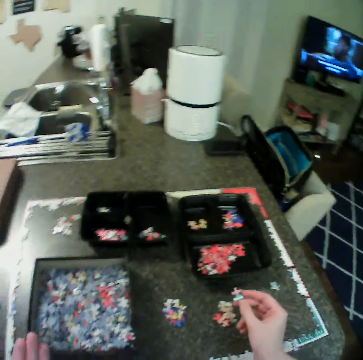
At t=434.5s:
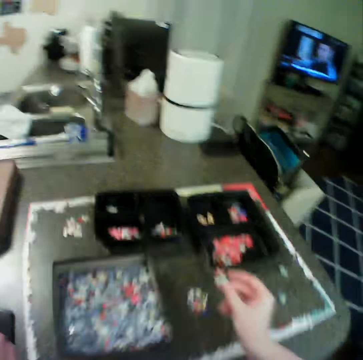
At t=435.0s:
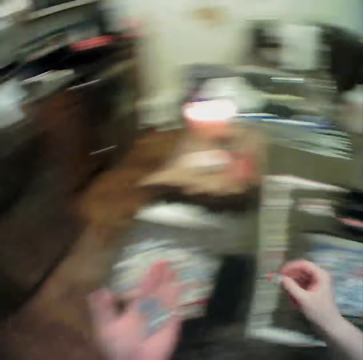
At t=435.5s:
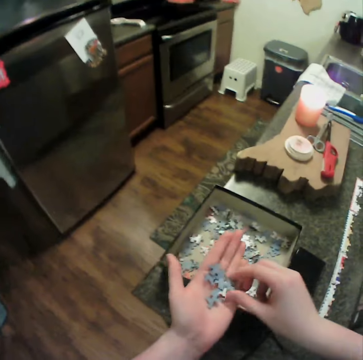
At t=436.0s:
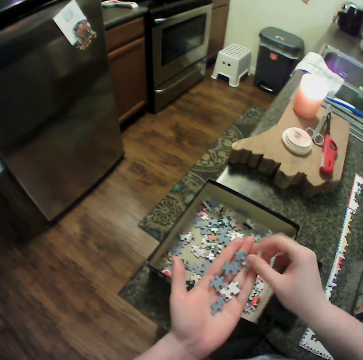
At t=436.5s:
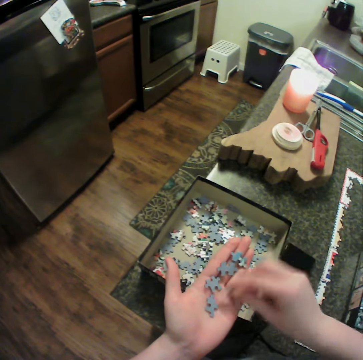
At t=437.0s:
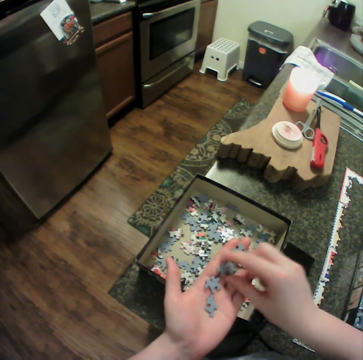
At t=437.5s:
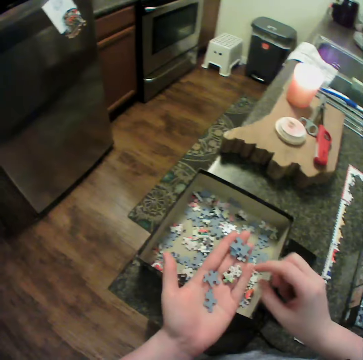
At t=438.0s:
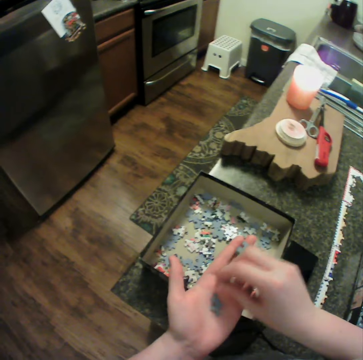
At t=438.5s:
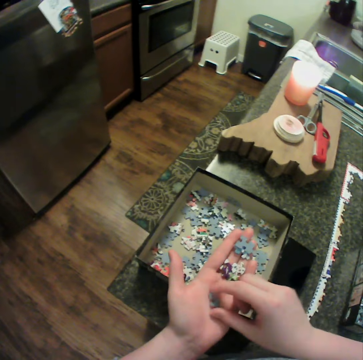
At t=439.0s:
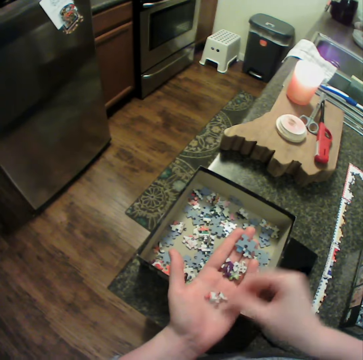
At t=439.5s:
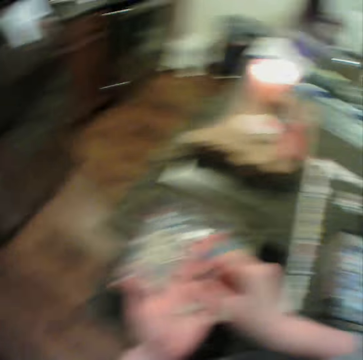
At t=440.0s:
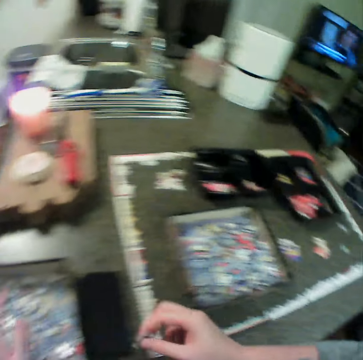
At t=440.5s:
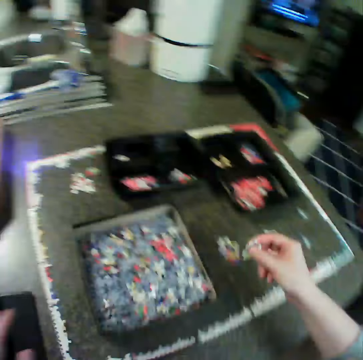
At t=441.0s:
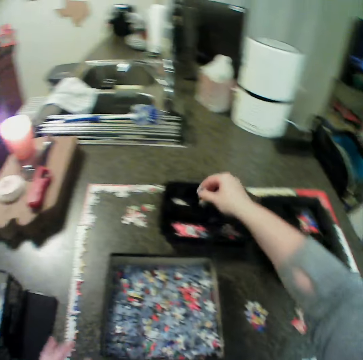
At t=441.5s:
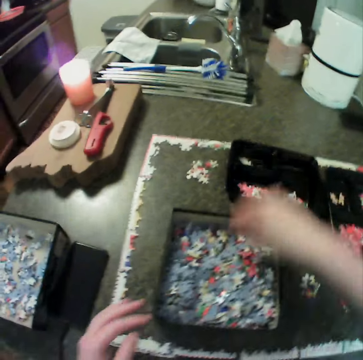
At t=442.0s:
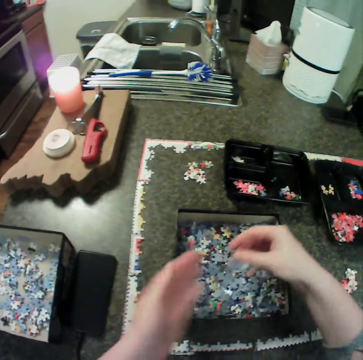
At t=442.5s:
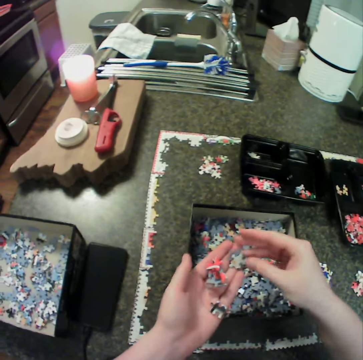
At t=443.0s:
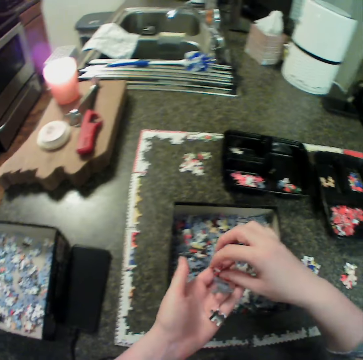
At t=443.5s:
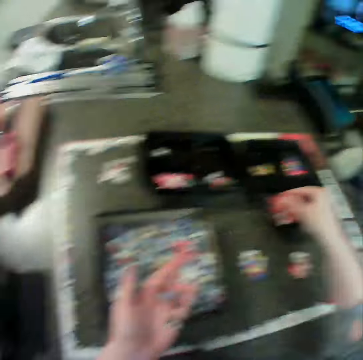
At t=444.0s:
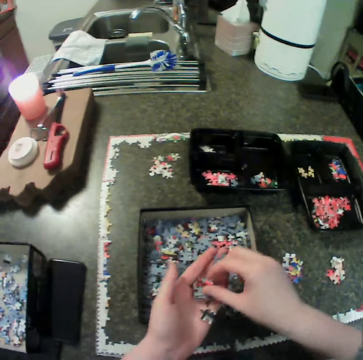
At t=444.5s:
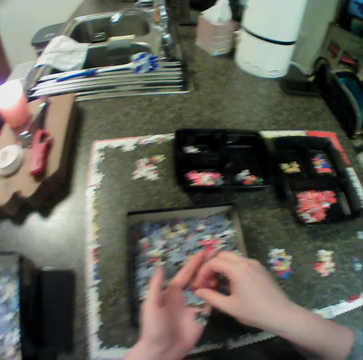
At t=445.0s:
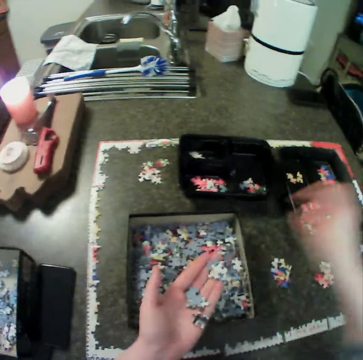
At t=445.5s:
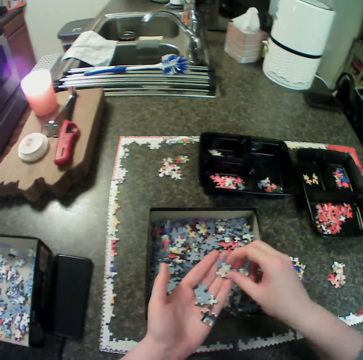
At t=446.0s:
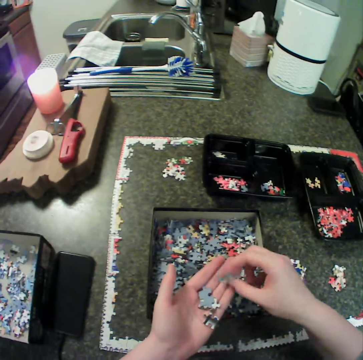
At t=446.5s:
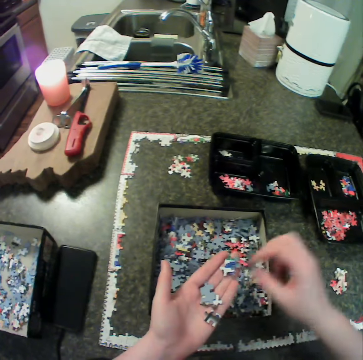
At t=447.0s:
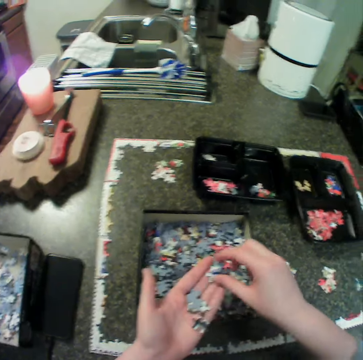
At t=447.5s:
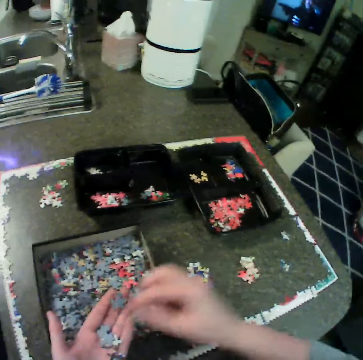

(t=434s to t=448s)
The camera wearer moves the pieces on her left hand. She drops the pieces in the second box. She moves jigsaw pieces from her left hand to the second bowl. She picks up jigsaw pieces from the first box. She drops the pieces in her left hand. She moves jigsaw pieces from her left hand to the first box.

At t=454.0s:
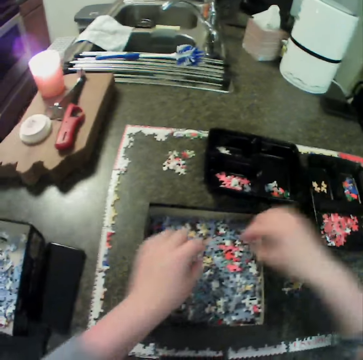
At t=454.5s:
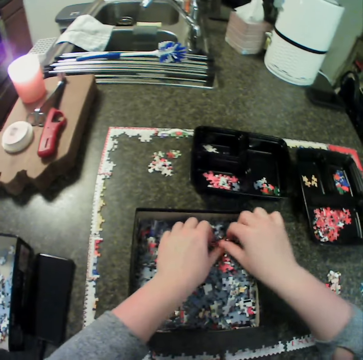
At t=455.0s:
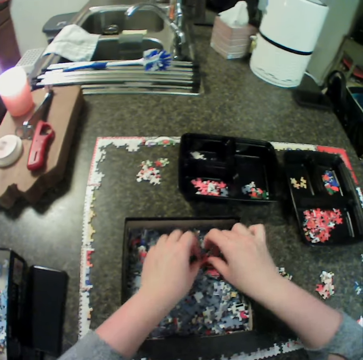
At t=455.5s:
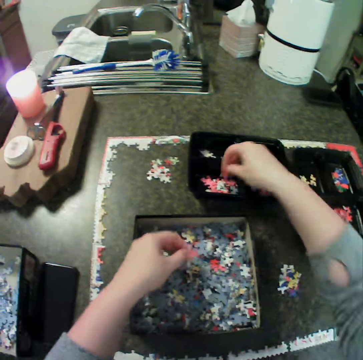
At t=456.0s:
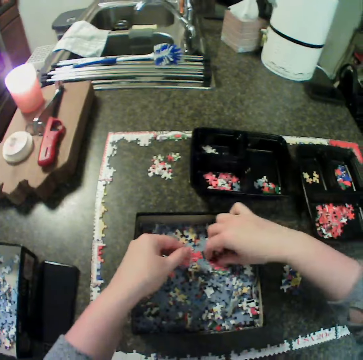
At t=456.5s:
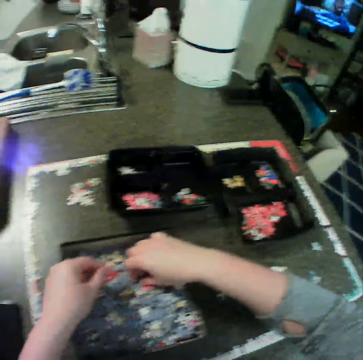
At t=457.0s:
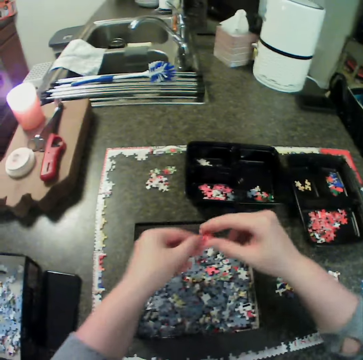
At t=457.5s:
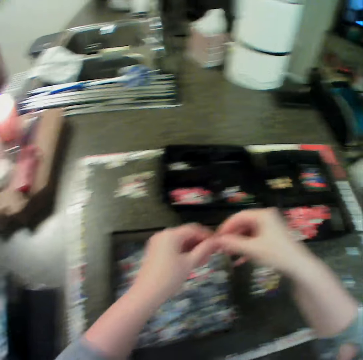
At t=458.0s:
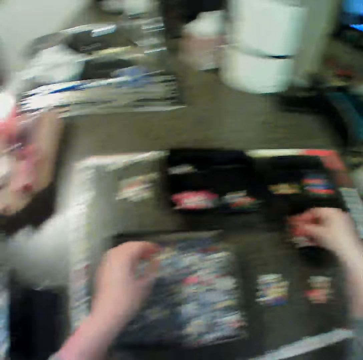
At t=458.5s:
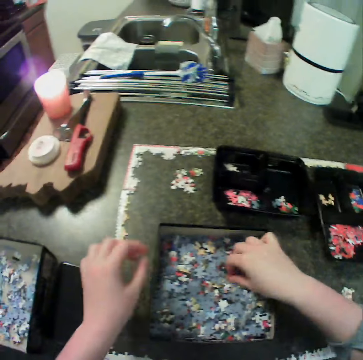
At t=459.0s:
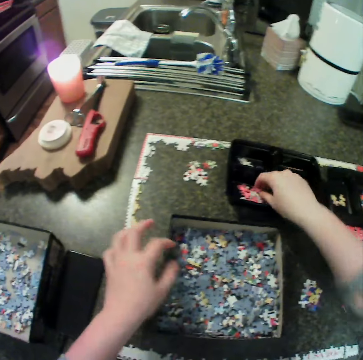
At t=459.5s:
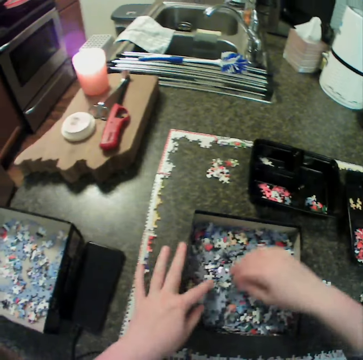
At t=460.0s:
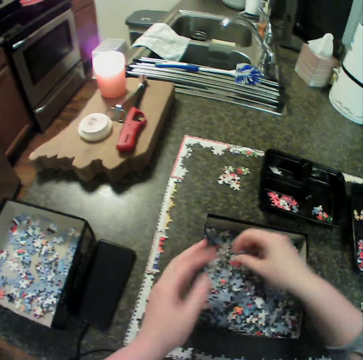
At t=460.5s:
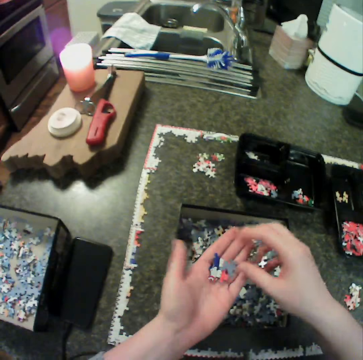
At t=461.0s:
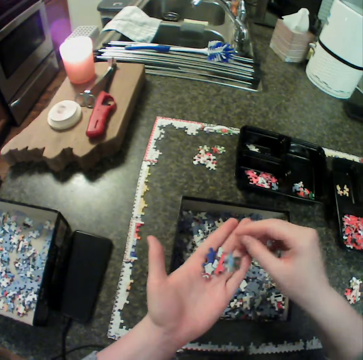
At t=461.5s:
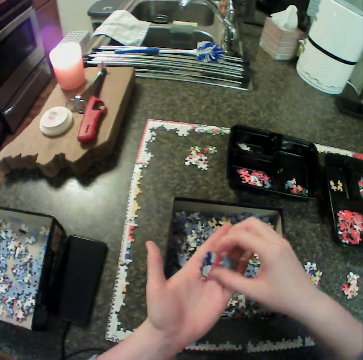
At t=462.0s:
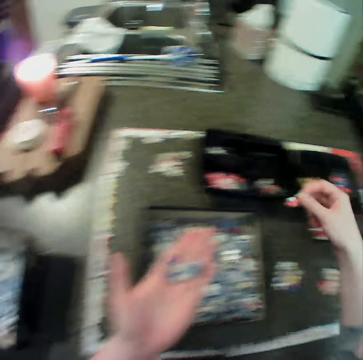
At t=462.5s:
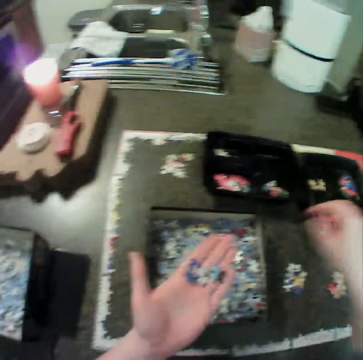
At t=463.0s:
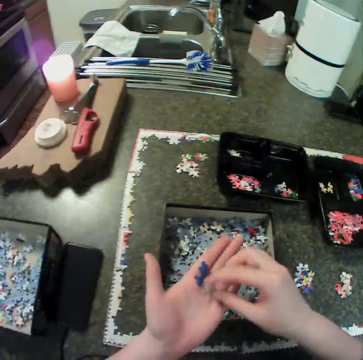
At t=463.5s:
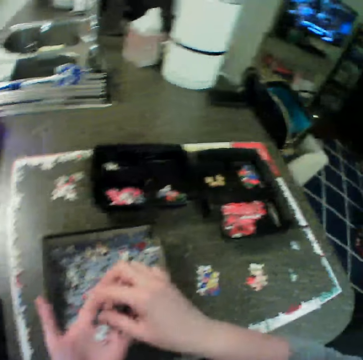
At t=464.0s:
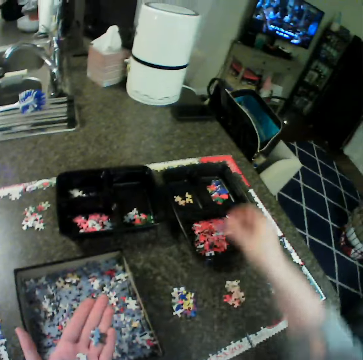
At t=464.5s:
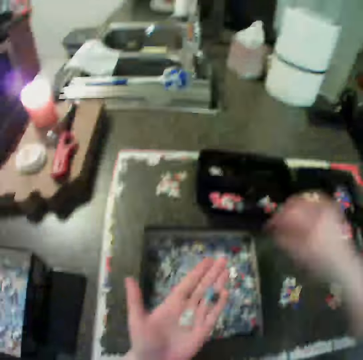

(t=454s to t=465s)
The camera wearer moves jigsaw pieces from the first box to the second bowl. She moves jigsaw pieces from the first box to the first bowl. She moves jigsaw pieces from the first box to the second bowl. She picks up jigsaw pieces from the first box. She drops the pieces in her left hand. She moves jigsaw pieces from her left hand to the first bowl.

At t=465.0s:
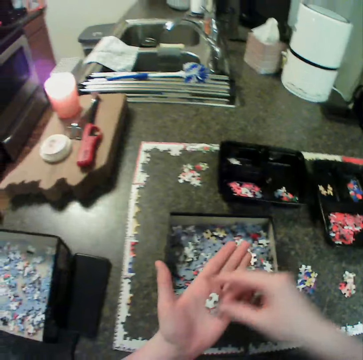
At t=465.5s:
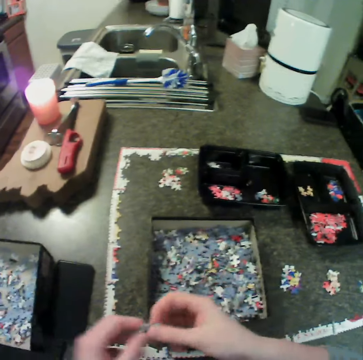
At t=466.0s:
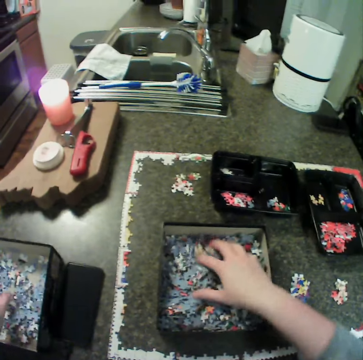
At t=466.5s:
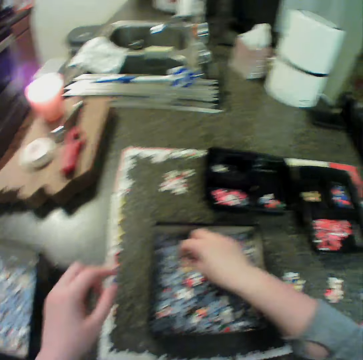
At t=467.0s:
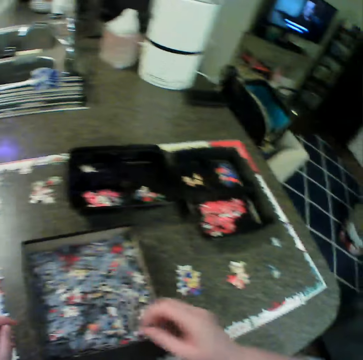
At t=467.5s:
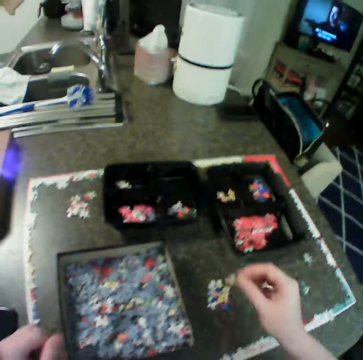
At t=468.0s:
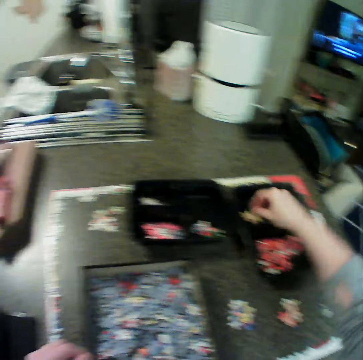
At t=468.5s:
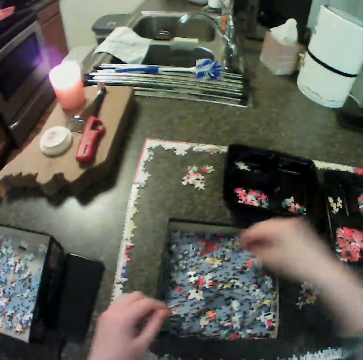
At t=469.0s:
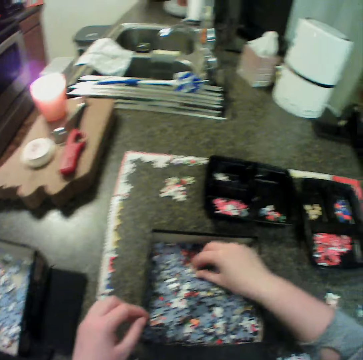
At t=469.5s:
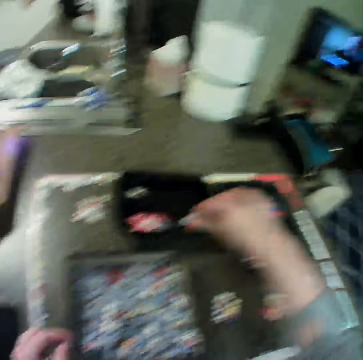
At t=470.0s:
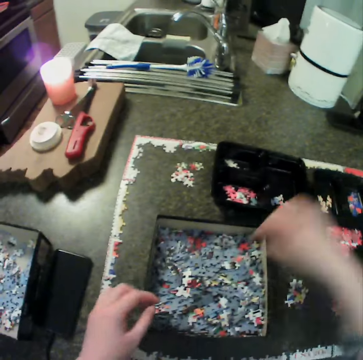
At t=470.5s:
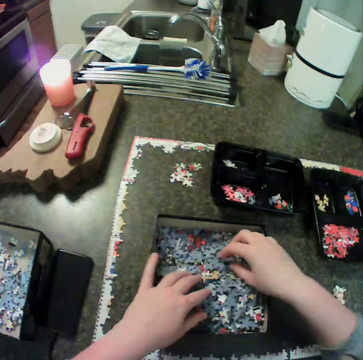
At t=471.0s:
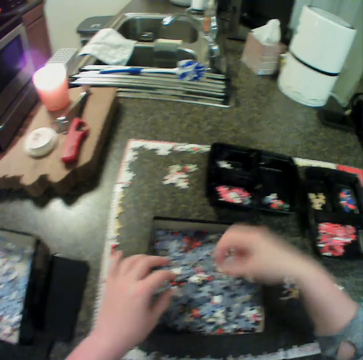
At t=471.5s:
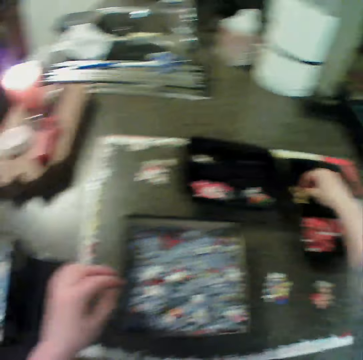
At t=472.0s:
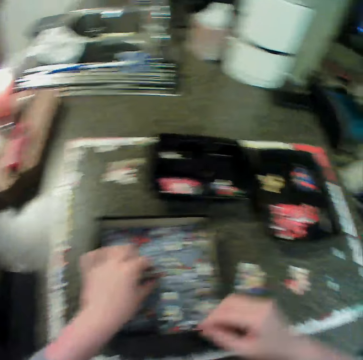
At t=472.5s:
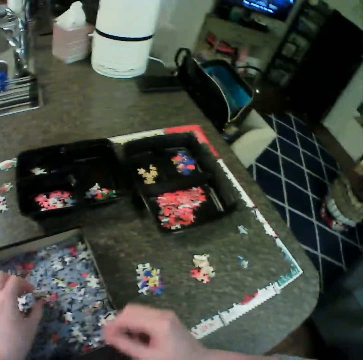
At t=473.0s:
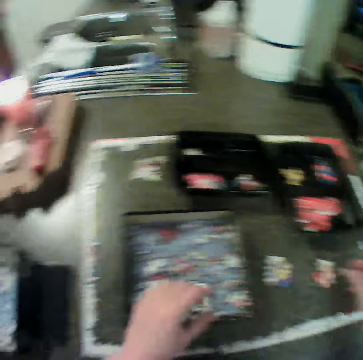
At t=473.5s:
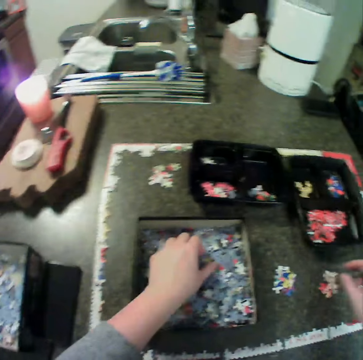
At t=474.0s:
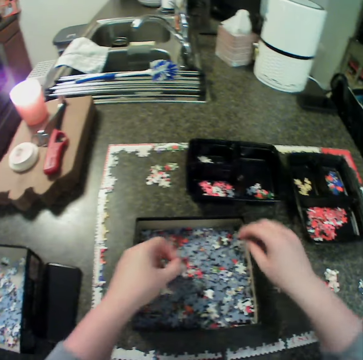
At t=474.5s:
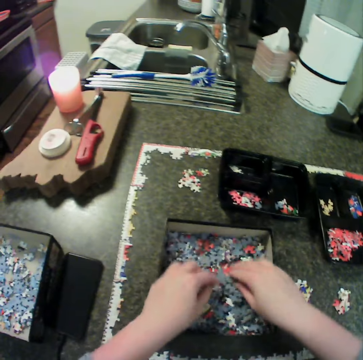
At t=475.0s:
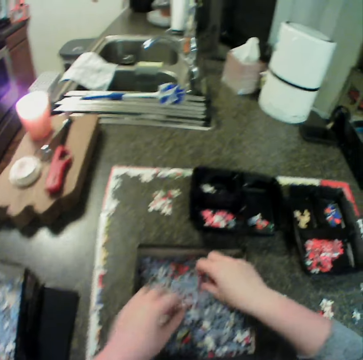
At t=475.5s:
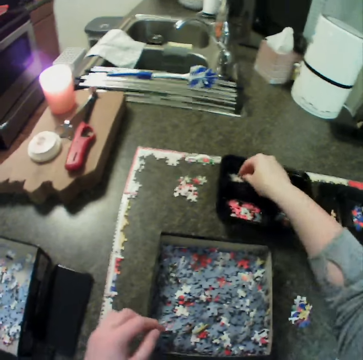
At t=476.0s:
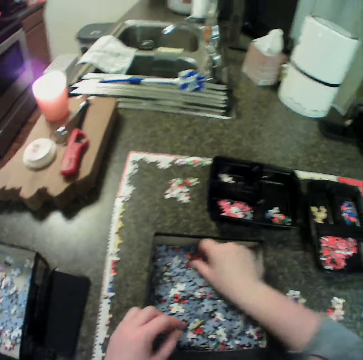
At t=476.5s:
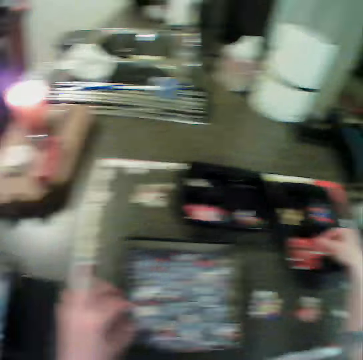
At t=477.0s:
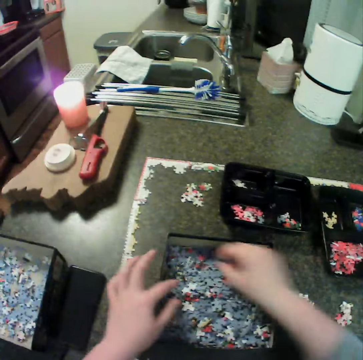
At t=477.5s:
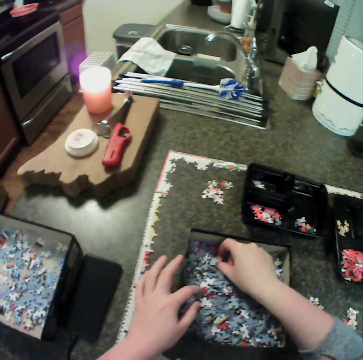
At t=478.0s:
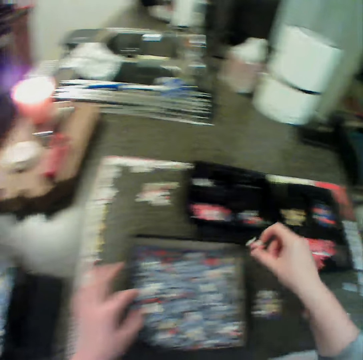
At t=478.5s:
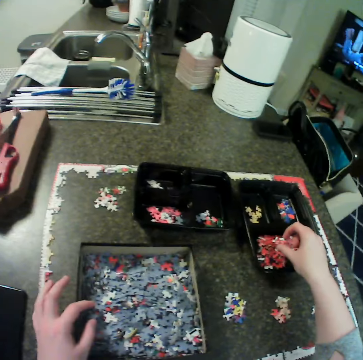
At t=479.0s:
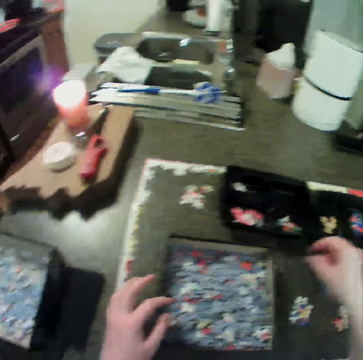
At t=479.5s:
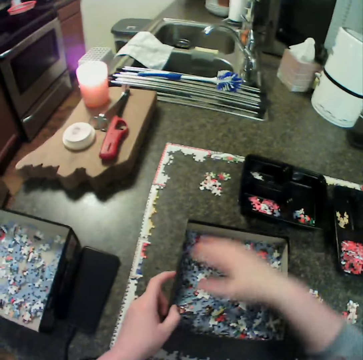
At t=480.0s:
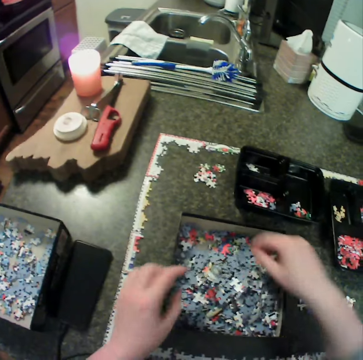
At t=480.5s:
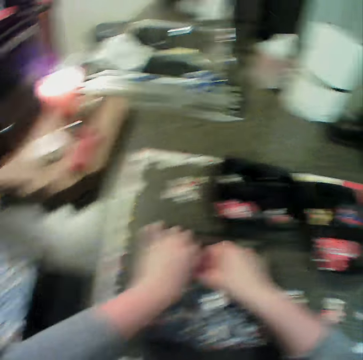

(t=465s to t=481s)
The camera wearer drops the pieces in the second box. They pick up a puzzle piece. They move jigsaw pieces from the first box to the first bowl. They pick up a puzzle piece. They drop the puzzle piece in the box. They pick up a puzzle piece. They drop the puzzle piece in the box. They pick up a puzzle piece. They move jigsaw pieces from the first box to the table. They move jigsaw pieces from the first box to the second bowl. They move jigsaw pieces from the first box to the first bowl.
